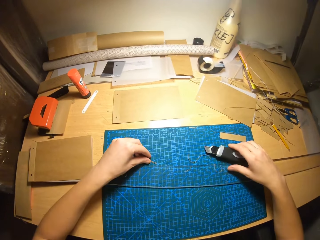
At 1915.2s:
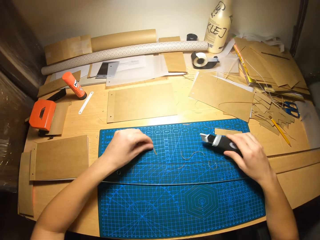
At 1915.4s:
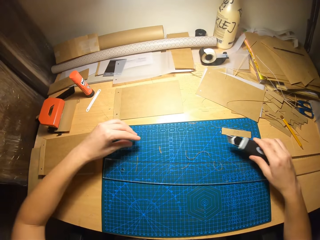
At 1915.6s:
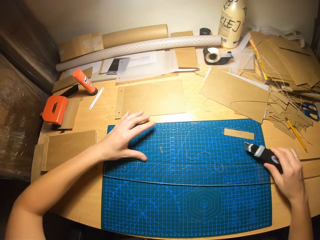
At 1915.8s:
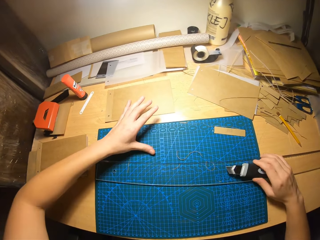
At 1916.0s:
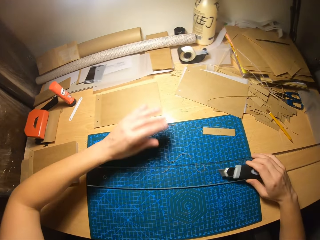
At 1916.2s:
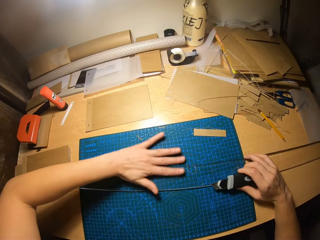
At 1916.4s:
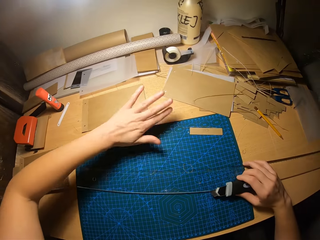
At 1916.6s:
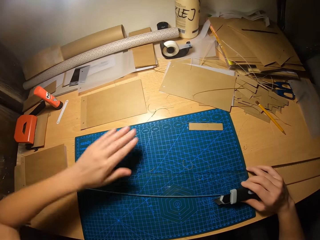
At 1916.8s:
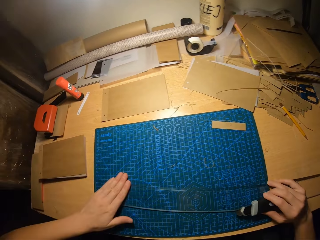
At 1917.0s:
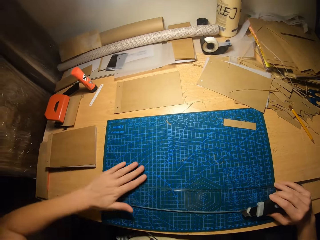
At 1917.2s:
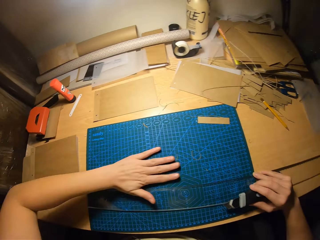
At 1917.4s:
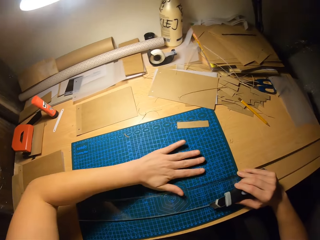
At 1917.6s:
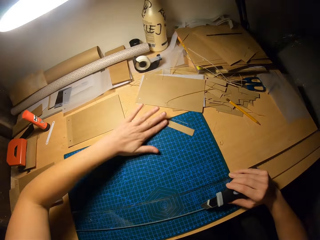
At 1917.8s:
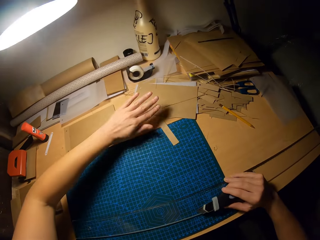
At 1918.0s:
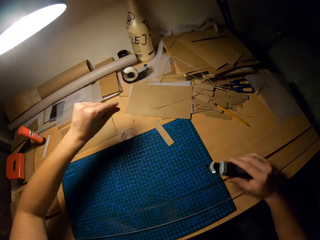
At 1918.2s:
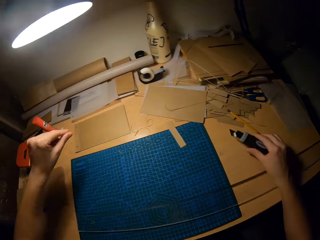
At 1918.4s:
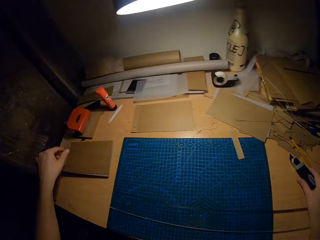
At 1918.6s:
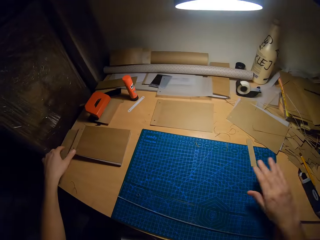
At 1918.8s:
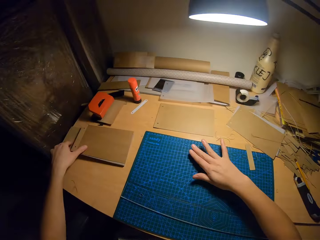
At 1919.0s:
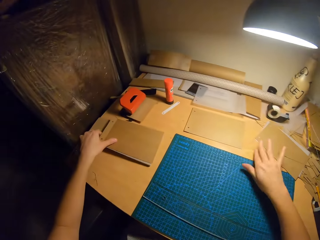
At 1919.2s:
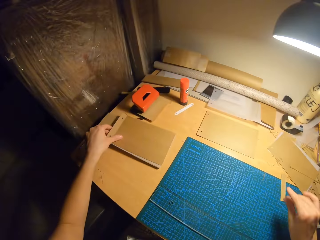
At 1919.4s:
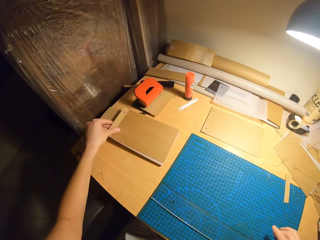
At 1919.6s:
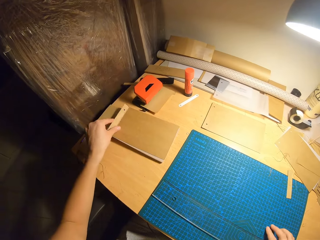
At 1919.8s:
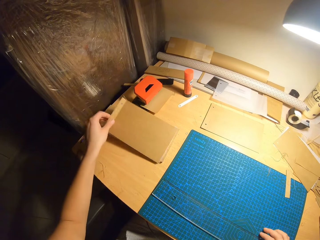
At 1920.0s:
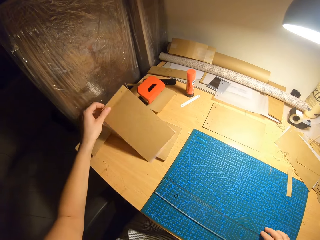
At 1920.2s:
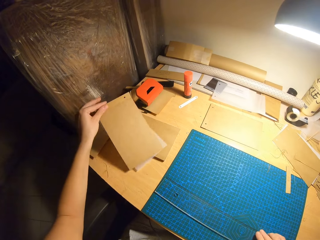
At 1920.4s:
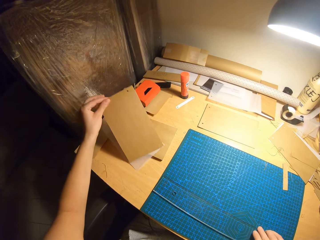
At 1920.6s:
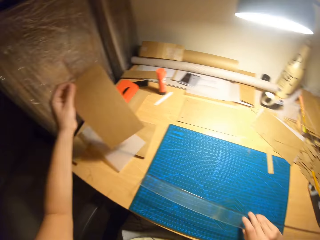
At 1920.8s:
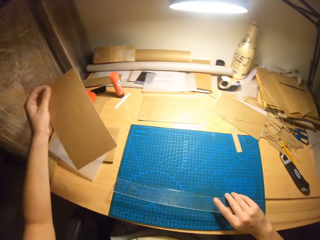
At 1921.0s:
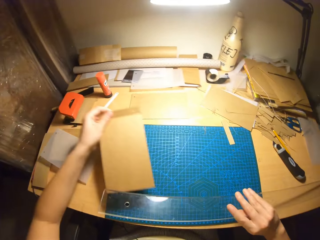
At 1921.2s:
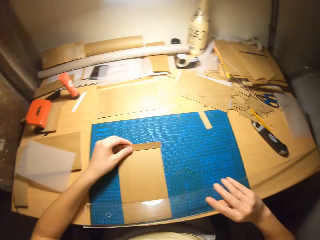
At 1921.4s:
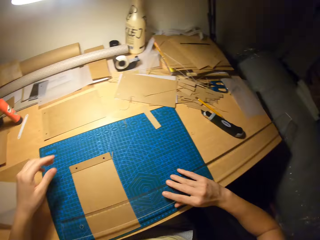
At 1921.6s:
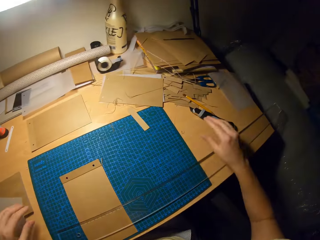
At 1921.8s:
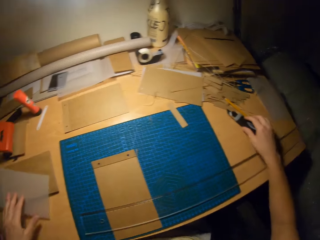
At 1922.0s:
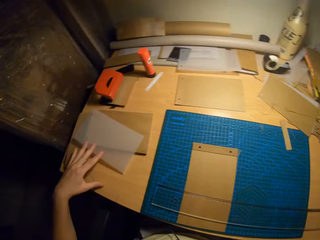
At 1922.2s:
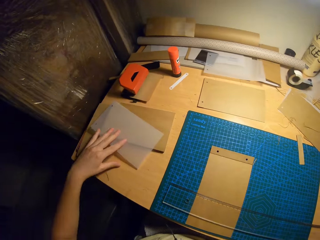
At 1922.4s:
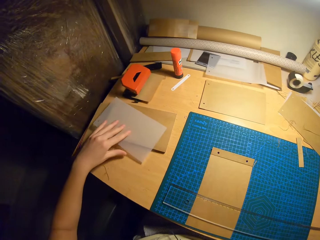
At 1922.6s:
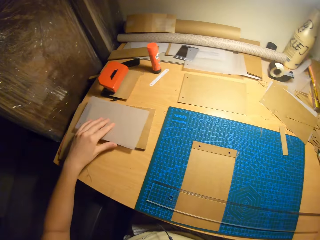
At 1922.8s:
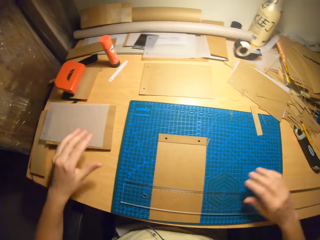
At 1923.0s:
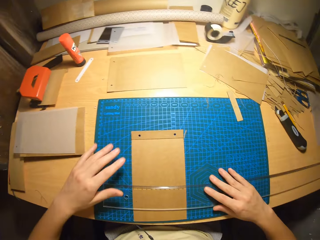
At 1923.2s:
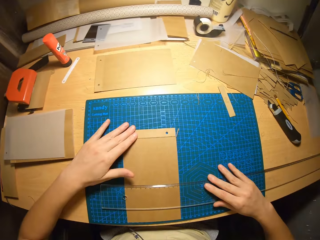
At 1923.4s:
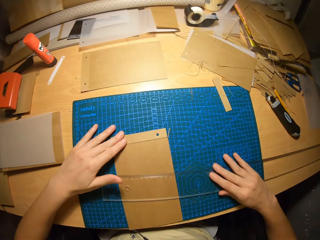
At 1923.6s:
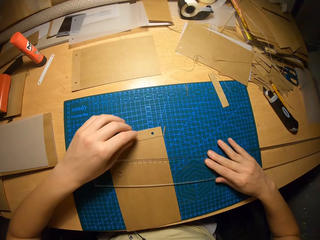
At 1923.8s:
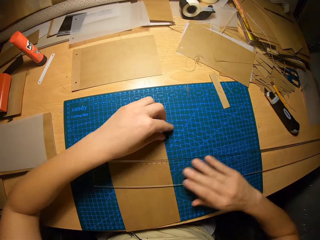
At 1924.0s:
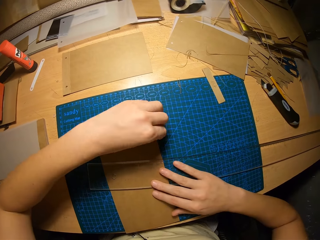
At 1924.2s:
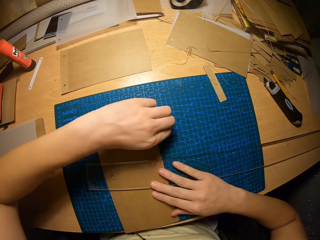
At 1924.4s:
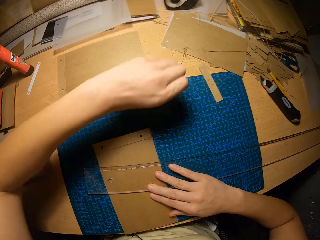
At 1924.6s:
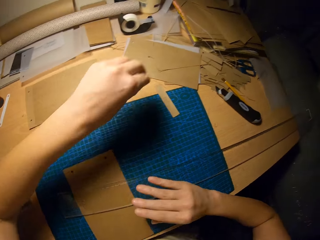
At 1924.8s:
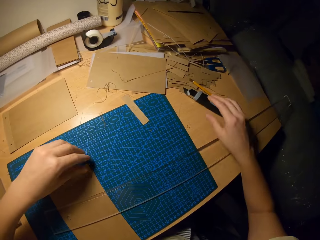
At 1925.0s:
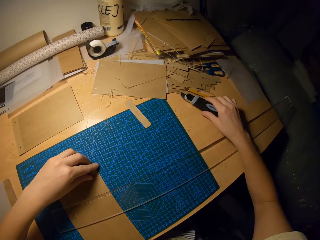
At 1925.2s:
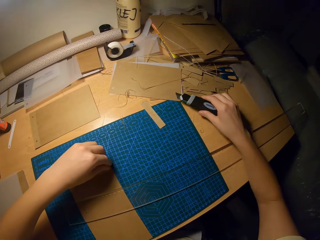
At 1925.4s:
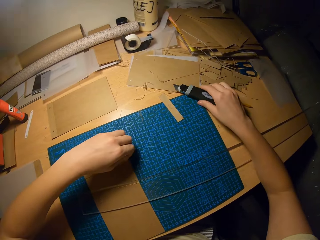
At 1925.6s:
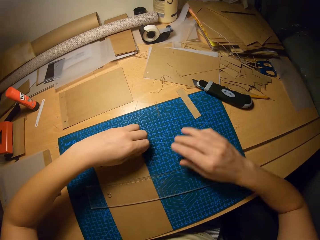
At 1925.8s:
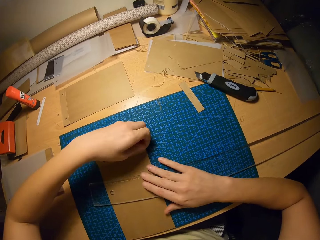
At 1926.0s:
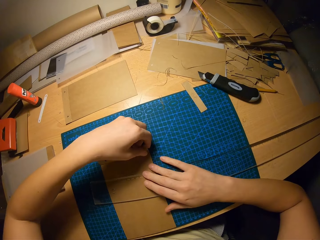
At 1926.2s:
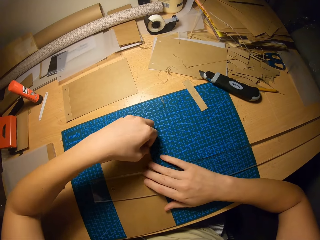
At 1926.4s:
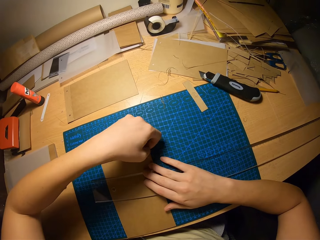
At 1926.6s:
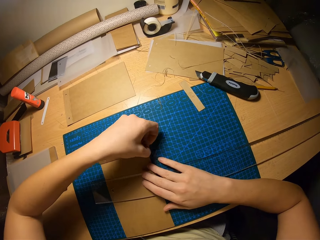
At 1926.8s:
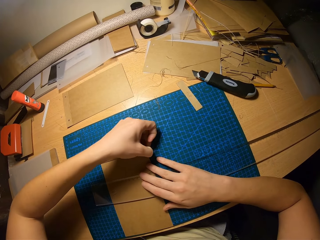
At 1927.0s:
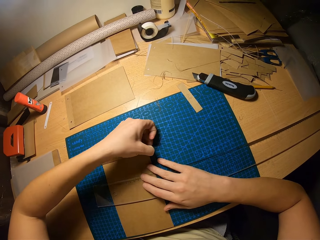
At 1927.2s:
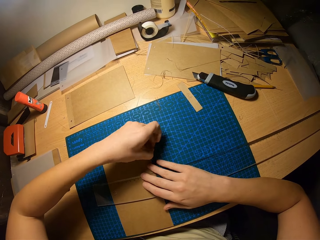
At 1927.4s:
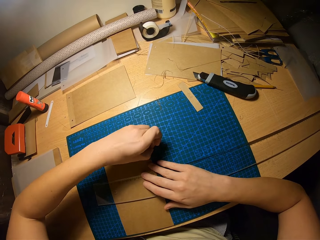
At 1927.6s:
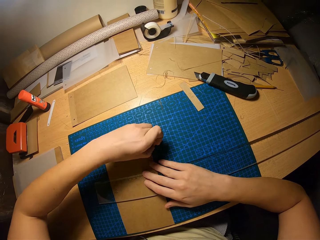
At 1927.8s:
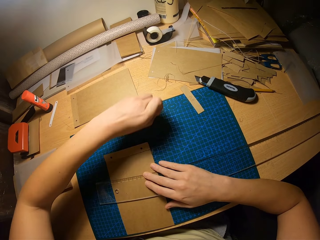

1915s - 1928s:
The camera wearer picks up the cutter from the table with her right hand. She moves pieces of cut spiral book covers around the table with her left hand. She moves the ruler on the table. She wipes the table with her left hand. She places the cutter in her right hand on the table. She moves a spiral book cover or manila paper around the table with her left hand. She picks up the manila paper on the table. She picks up the ruler from the table with her right hand. She holds the ruler with her right hand. She places the spiral book cover in her left hand behind the ruler in her right hand. She puts the ruler on the manila paper. She moves the cutter around the table with her right hand.

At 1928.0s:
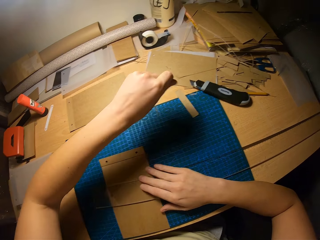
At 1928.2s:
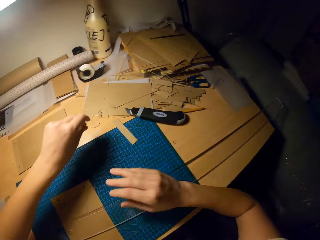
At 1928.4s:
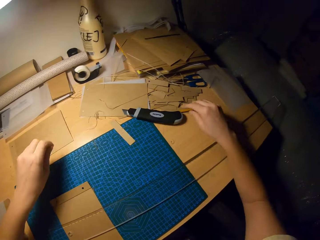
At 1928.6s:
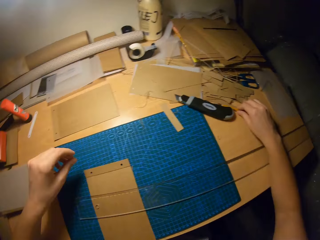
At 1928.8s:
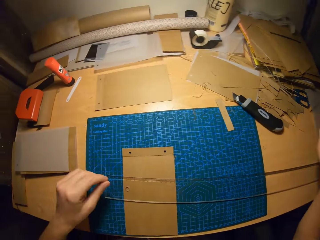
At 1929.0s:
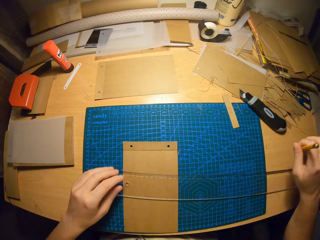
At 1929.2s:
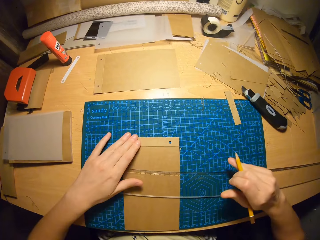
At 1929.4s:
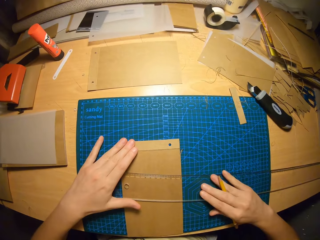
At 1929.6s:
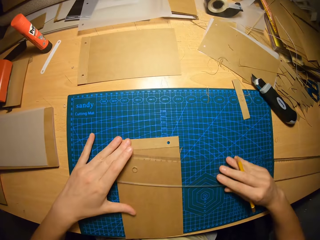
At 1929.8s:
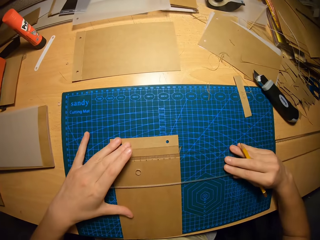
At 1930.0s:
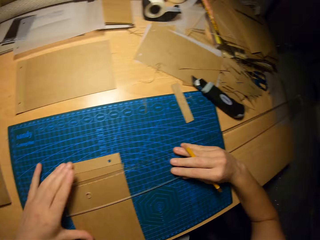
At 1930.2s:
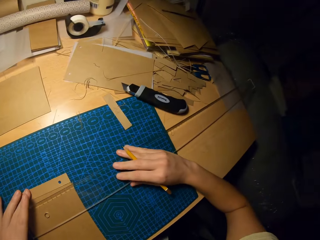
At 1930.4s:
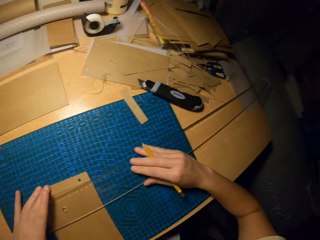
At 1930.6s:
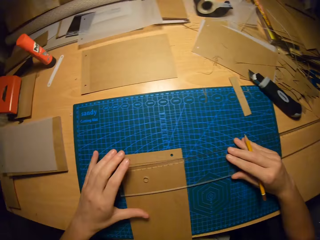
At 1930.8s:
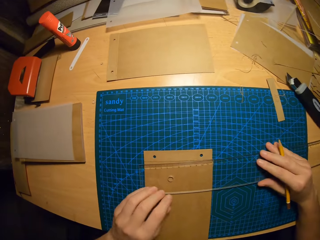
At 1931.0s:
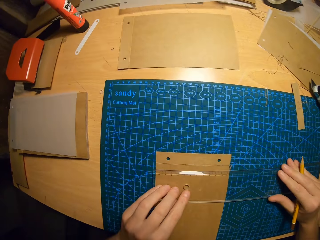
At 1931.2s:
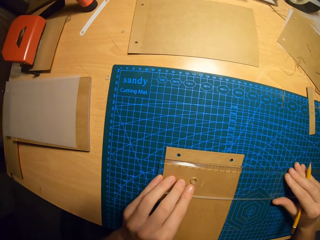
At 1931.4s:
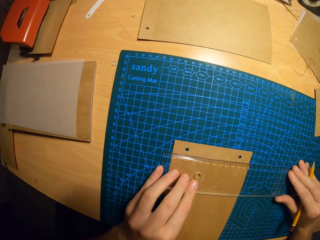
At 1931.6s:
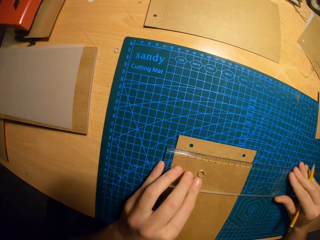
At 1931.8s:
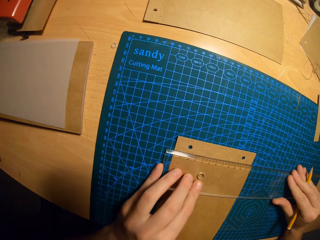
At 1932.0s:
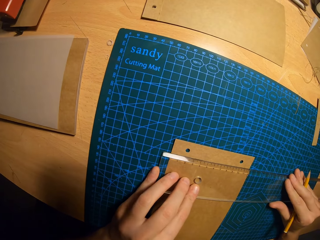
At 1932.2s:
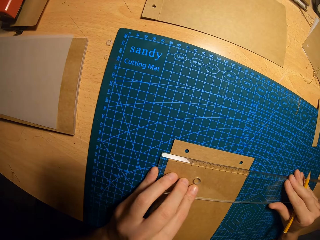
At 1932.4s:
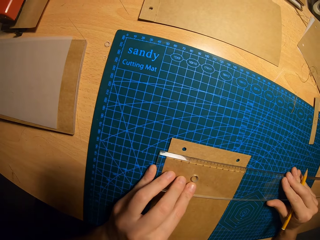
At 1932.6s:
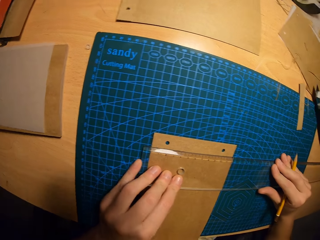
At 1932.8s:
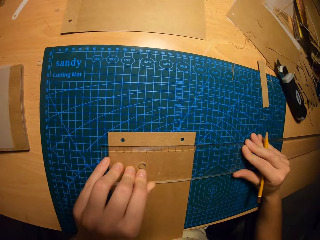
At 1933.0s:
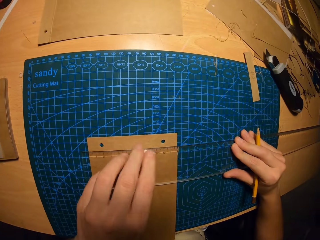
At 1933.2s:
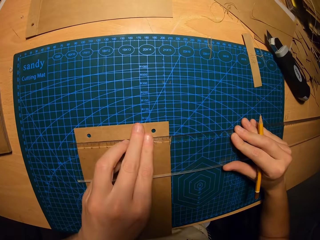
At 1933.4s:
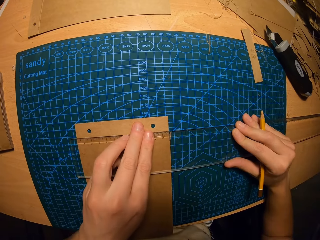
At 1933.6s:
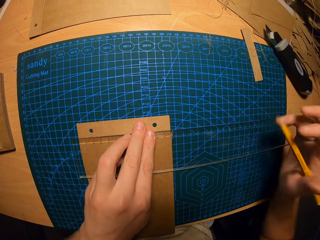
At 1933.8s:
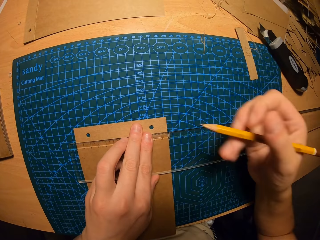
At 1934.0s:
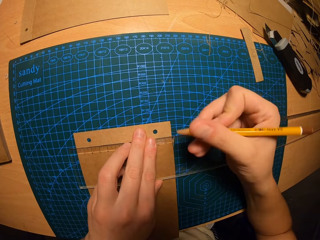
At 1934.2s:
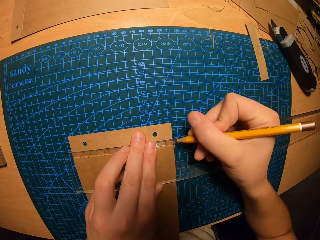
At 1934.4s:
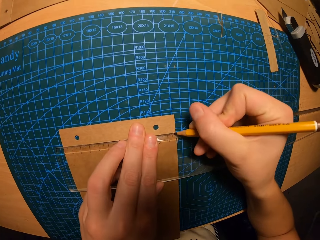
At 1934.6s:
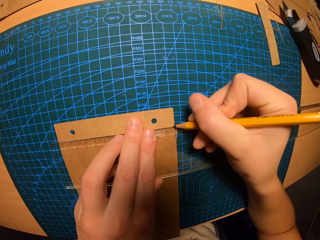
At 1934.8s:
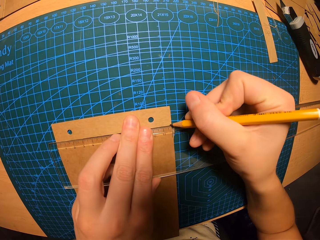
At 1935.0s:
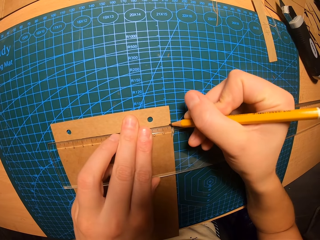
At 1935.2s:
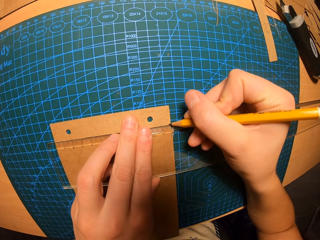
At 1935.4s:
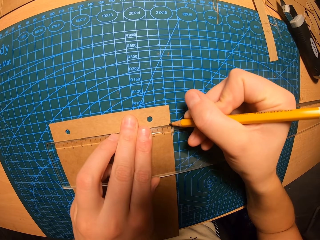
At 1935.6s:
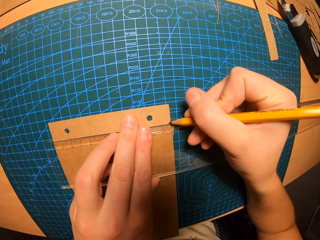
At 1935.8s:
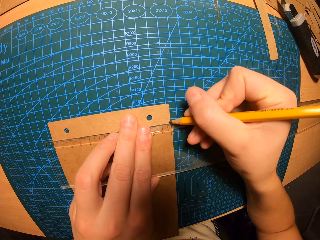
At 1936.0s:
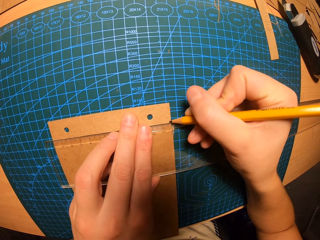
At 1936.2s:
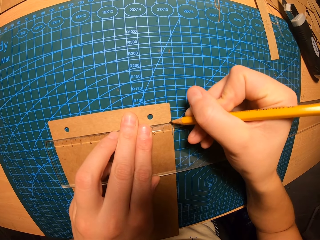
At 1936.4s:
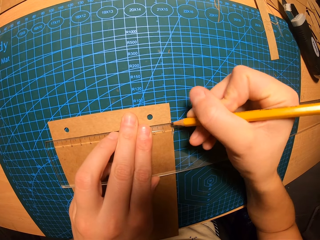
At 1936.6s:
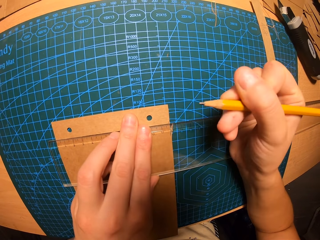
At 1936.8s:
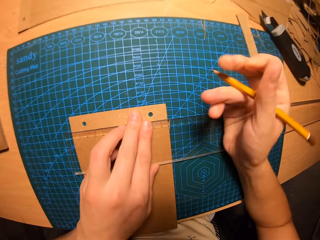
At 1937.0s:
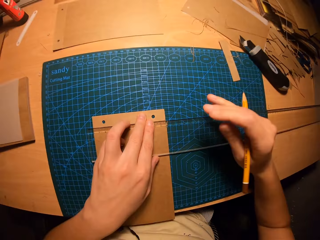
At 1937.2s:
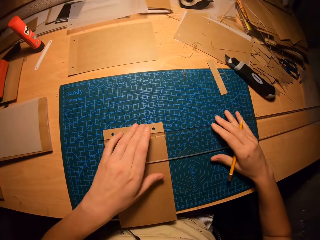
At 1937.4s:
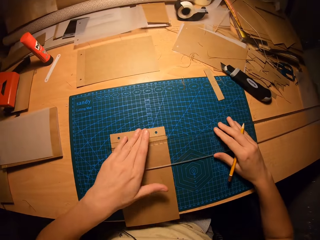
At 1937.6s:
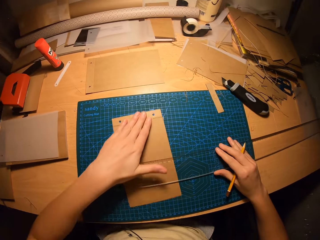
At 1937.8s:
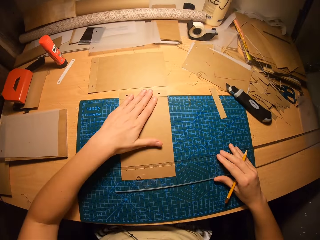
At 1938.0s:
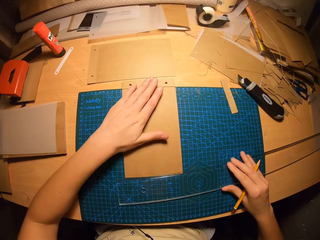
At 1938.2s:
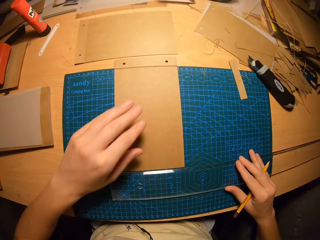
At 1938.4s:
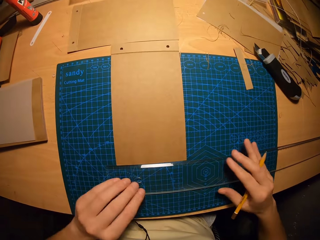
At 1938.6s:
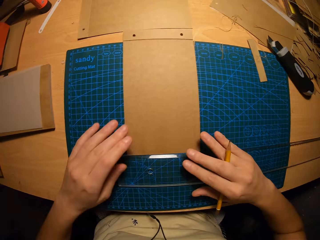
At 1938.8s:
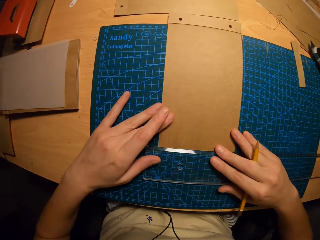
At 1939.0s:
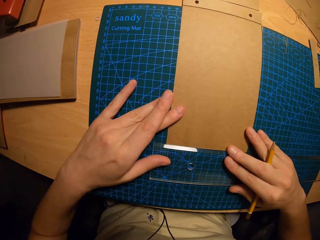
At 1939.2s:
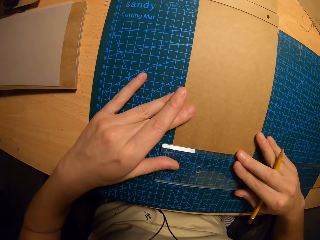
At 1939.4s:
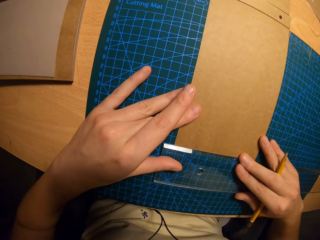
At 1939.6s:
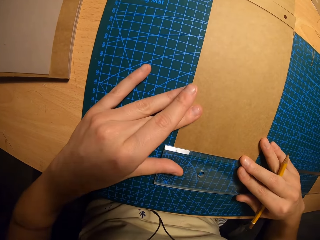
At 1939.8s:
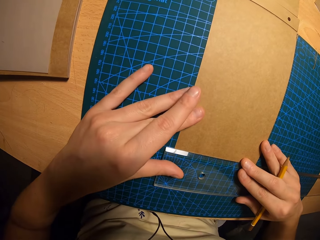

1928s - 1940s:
The camera wearer picks up a pencil from the table with her right hand. She holds the manila paper or spiral book cover on the table. She holds the ruler on the manila paper on the table. She marks the spiral book cover on the table with the pencil in her right hand. She moves the manila paper on the table.
